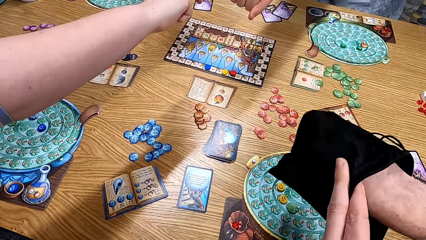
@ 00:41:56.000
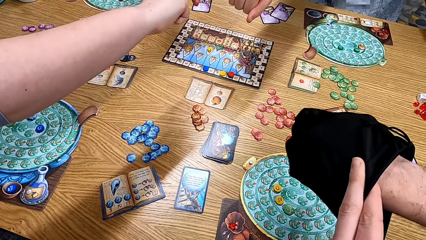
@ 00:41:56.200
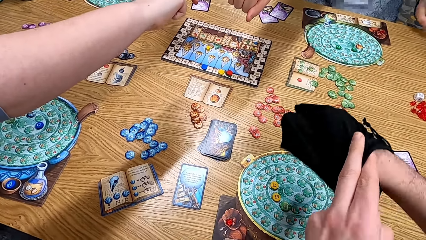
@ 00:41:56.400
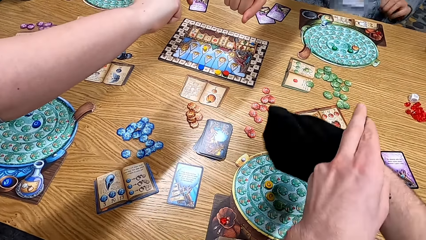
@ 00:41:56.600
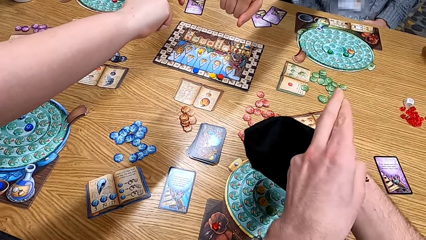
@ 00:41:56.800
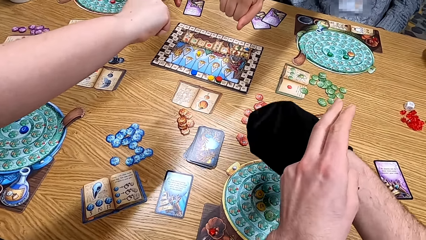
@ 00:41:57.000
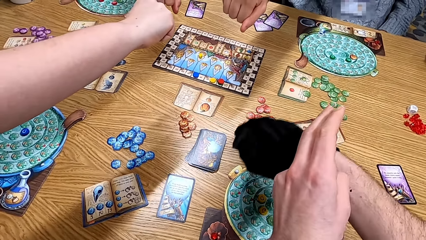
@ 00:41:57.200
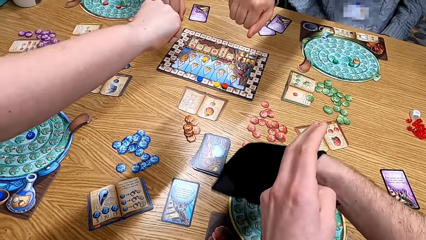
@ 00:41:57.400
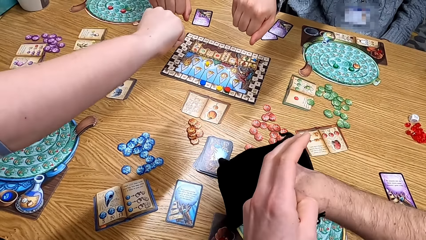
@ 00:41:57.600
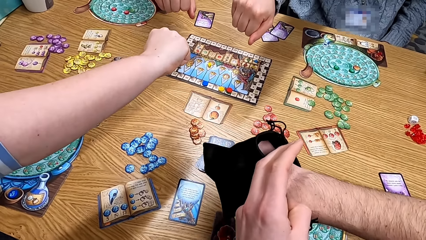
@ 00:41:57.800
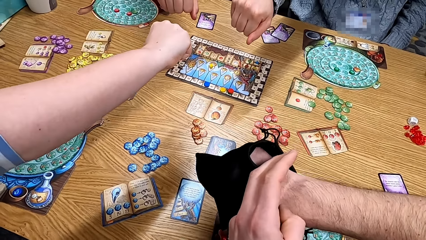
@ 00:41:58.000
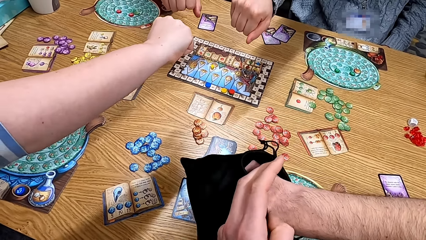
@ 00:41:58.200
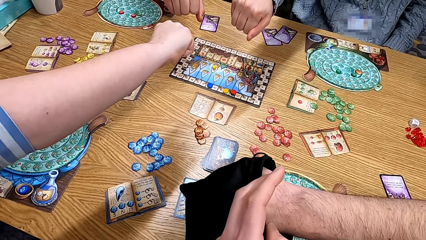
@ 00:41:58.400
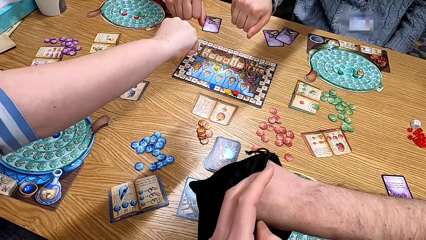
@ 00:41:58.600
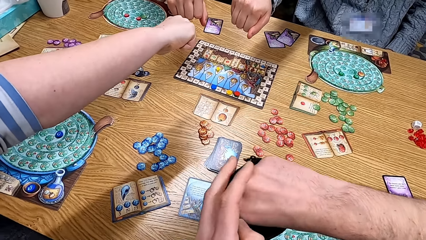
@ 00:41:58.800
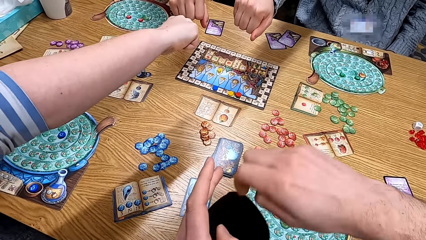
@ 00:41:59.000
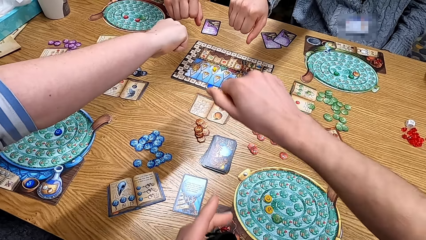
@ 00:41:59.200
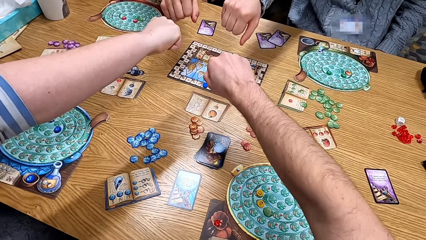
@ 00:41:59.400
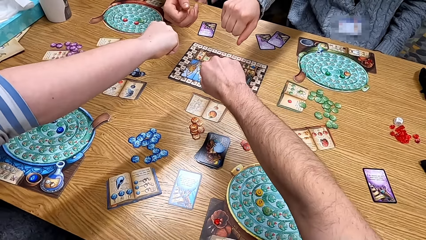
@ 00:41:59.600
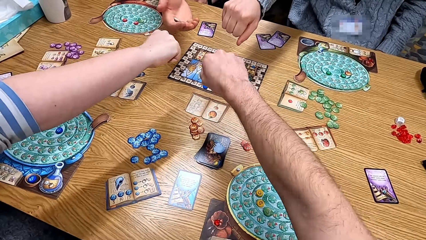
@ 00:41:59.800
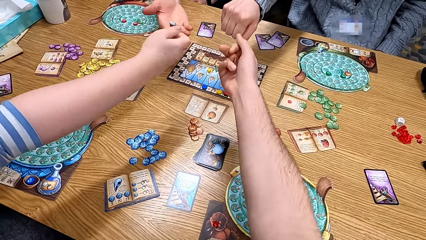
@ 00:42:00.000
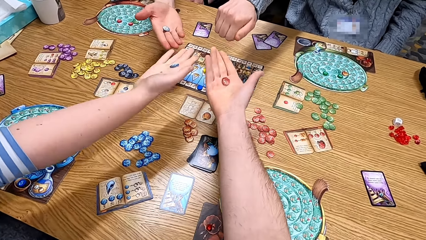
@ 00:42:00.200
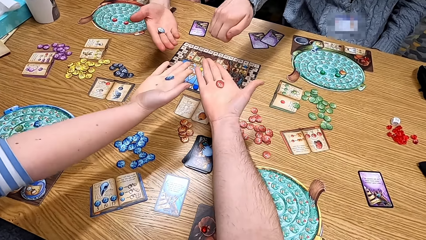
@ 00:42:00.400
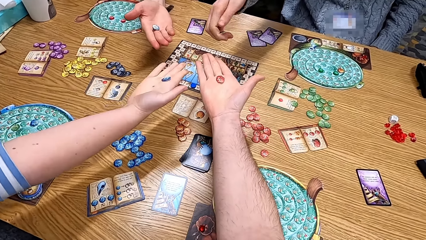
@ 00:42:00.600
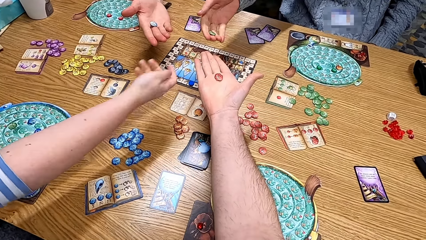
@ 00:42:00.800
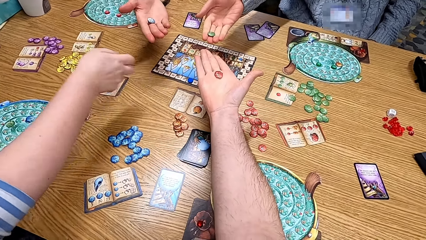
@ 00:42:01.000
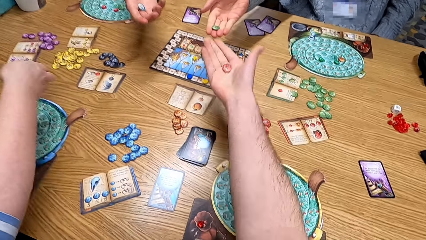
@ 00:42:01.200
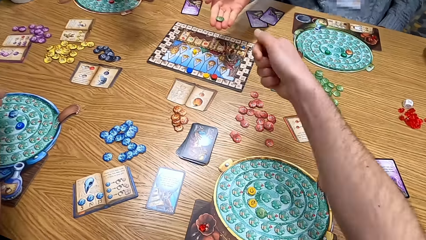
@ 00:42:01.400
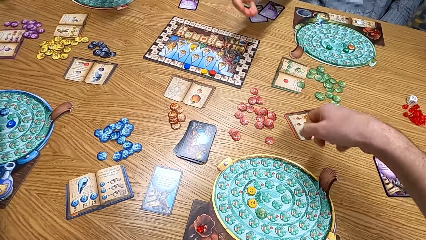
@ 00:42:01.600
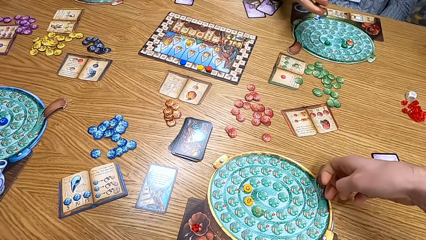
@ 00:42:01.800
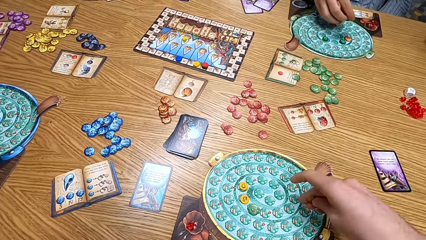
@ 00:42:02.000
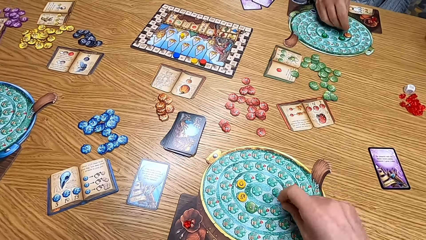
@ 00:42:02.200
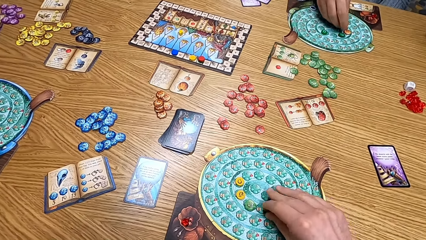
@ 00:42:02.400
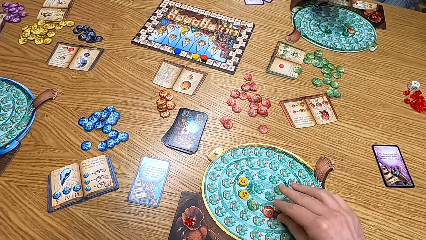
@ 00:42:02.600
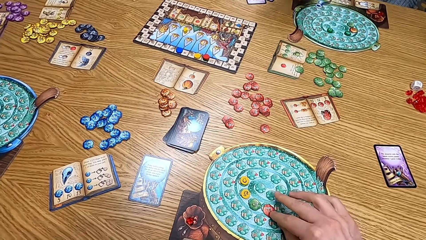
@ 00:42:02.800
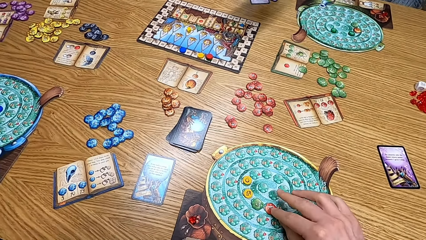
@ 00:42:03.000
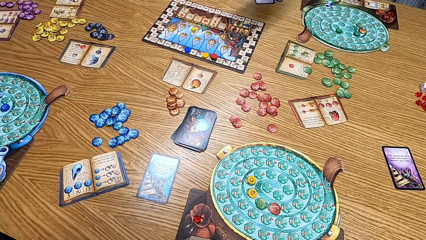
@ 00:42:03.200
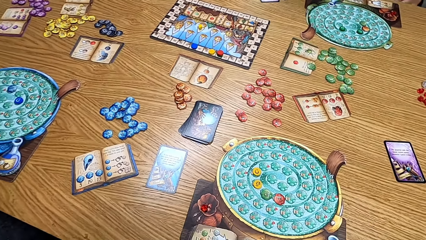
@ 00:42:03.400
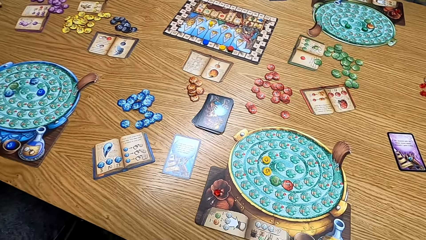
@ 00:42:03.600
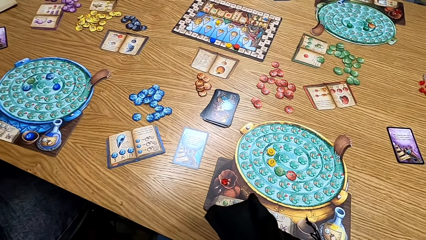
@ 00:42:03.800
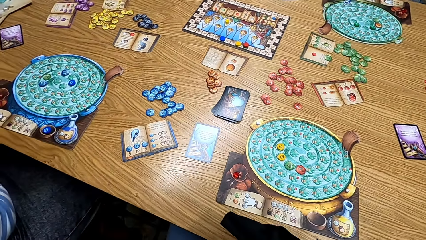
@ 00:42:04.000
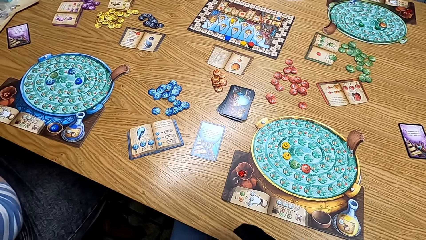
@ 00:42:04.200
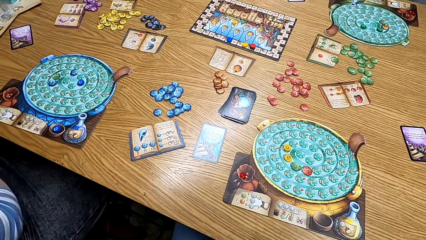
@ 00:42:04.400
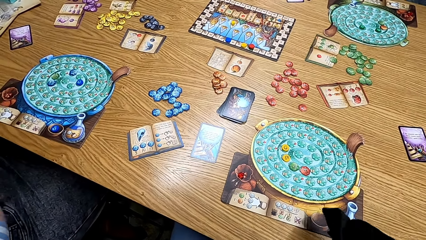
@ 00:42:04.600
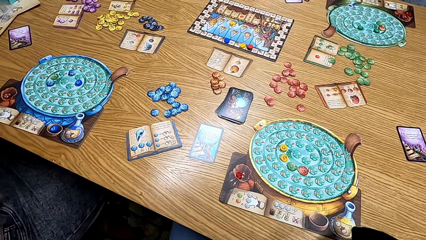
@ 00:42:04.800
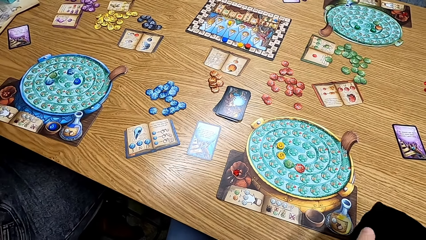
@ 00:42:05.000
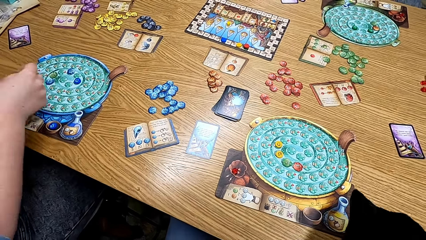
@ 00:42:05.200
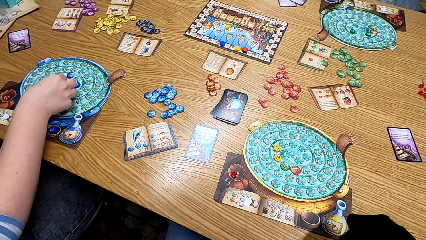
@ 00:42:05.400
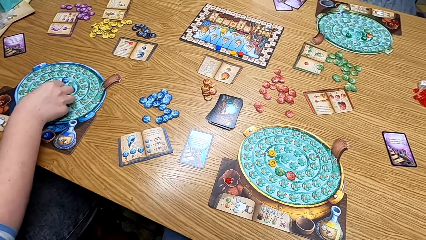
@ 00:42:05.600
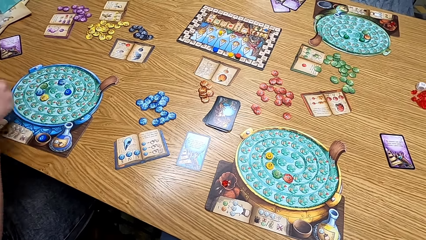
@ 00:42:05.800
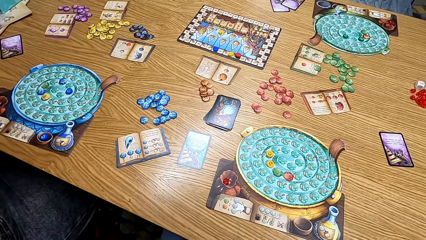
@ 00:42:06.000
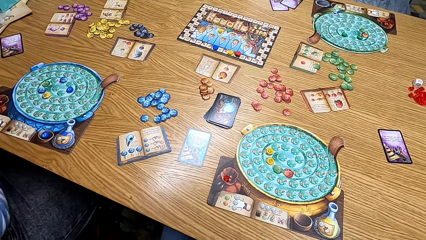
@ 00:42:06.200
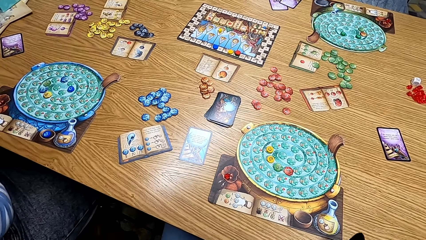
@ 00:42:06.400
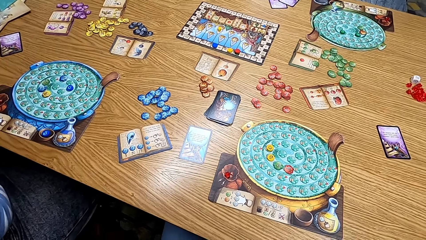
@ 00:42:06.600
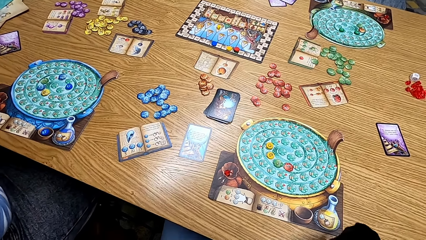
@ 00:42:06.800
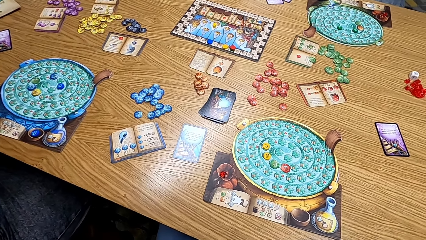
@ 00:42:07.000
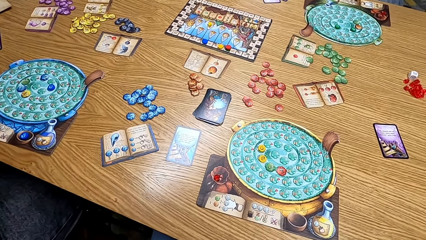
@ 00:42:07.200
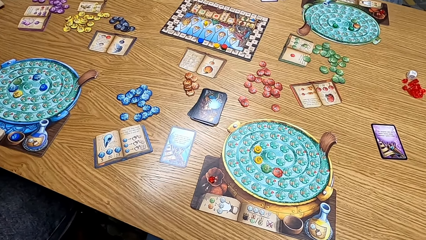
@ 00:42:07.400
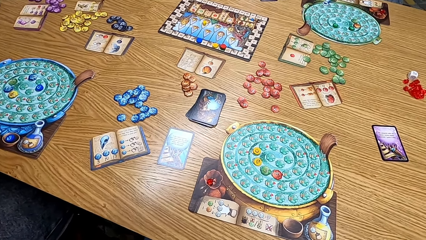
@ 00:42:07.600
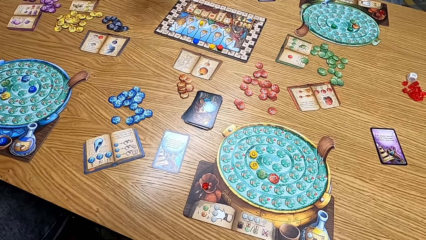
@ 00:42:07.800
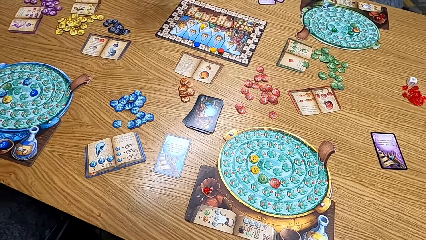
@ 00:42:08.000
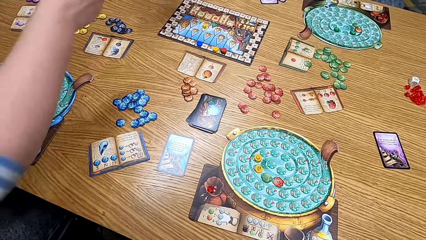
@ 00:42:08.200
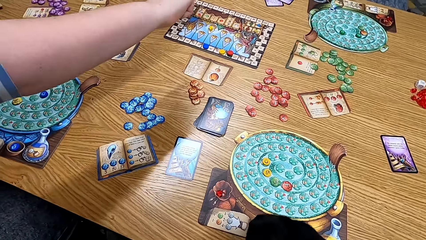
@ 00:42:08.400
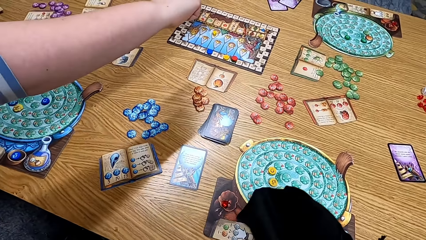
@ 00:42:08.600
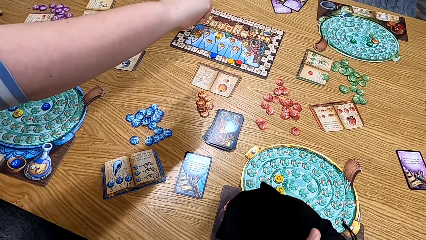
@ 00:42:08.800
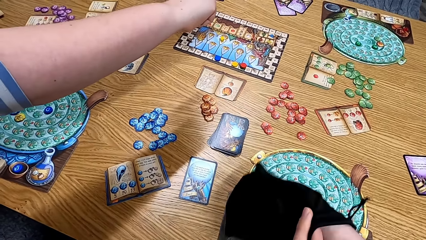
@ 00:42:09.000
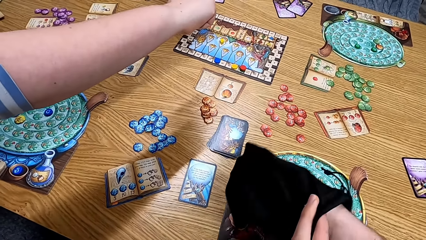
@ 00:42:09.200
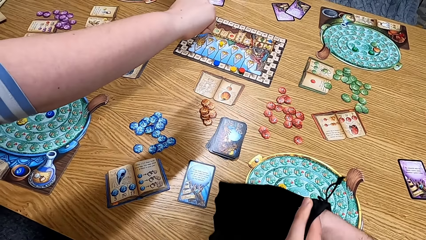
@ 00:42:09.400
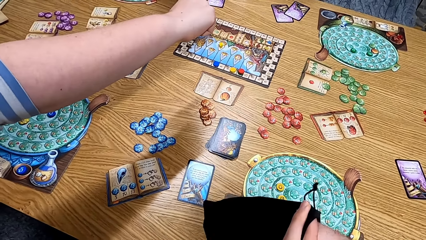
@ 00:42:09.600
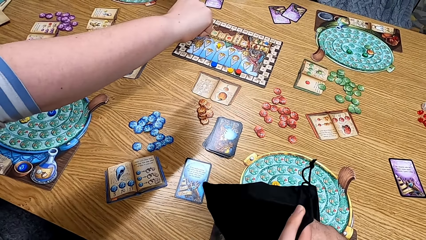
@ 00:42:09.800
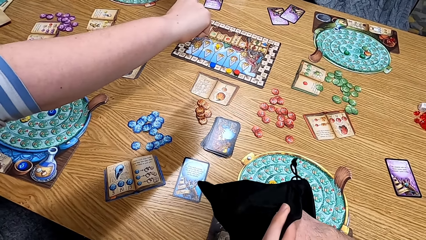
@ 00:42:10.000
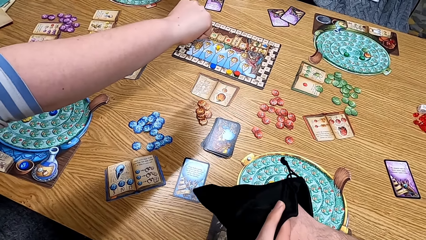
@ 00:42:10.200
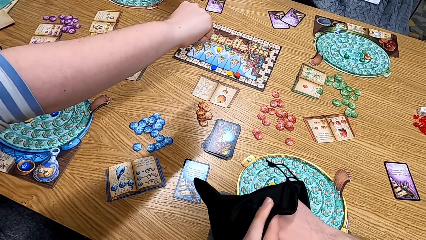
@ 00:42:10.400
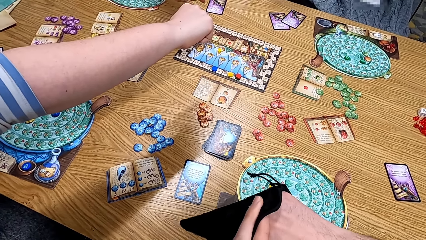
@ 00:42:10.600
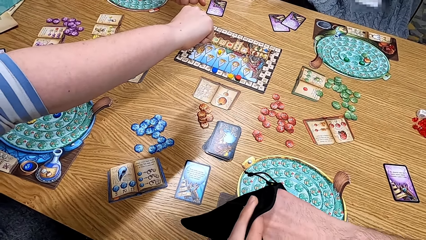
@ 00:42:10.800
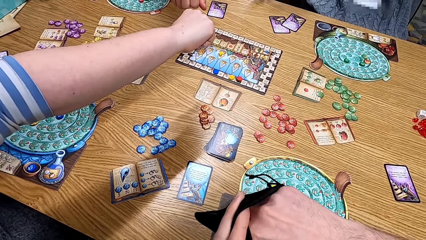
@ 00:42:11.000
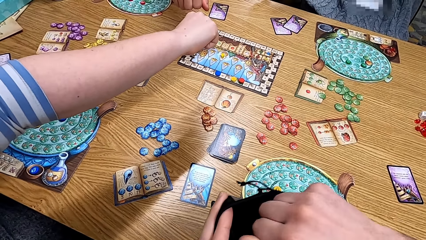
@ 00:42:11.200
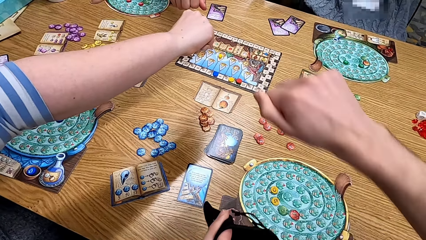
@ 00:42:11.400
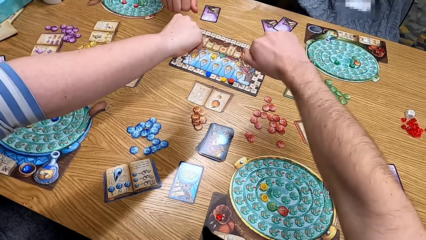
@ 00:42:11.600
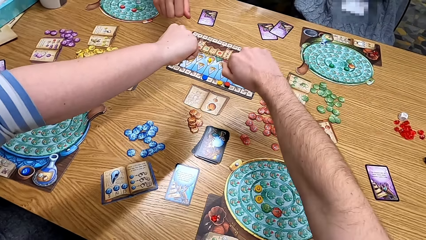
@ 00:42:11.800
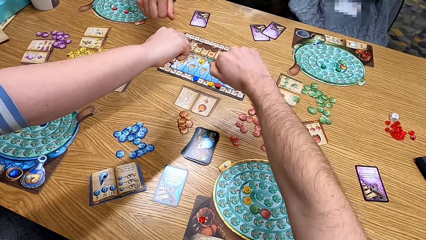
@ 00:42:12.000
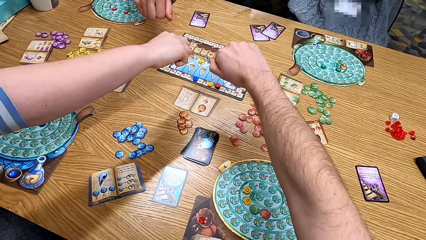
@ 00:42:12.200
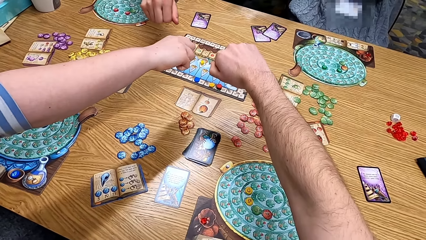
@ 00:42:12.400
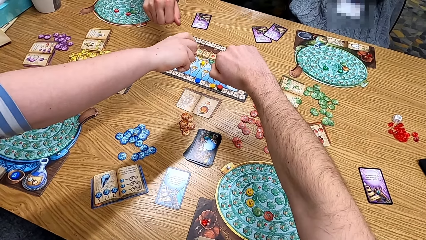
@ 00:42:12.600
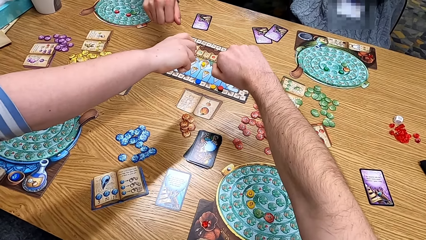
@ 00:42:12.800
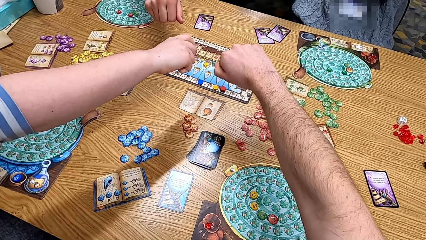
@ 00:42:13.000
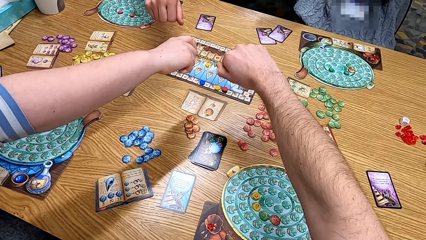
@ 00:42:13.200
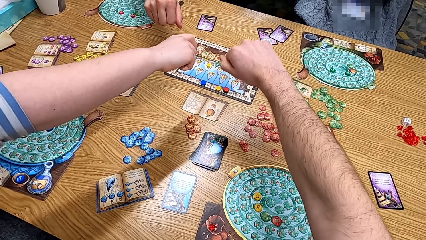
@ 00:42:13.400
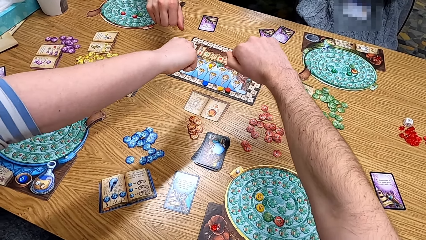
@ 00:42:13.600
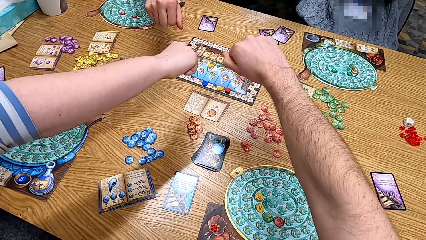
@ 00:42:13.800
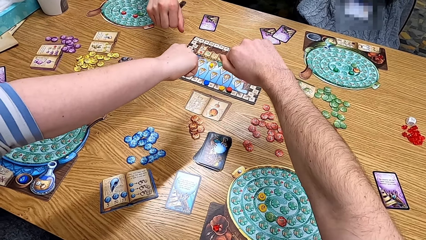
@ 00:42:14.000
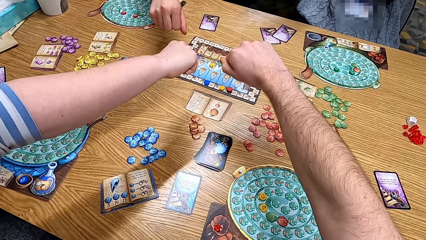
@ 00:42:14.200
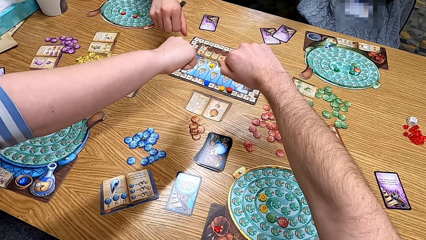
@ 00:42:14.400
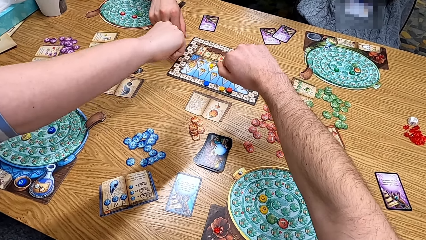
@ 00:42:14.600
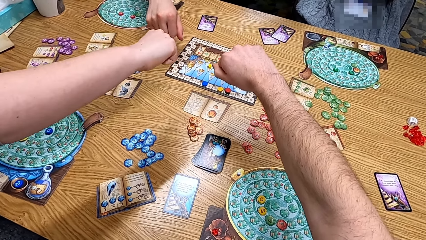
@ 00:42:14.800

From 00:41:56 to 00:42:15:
A lady stretches the hand. The camera wearer shakes the cards in the bag. He stretches the hand. The lady checks the token. The camera wearer checks the token. Another lady checks the token. A man checks the token. The camera wearer shows off his card. He plays the board game. The first lady plays the board game. The camera wearer puts the card on the table. He looks at the table. The other lady plays the board game and puts the card on the table. She stretches the hand. The camera wearer shakes the cards in the bag. He puts his hands on the table and stretches the hand.
